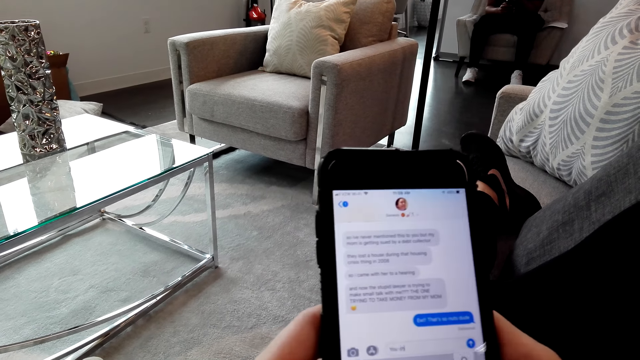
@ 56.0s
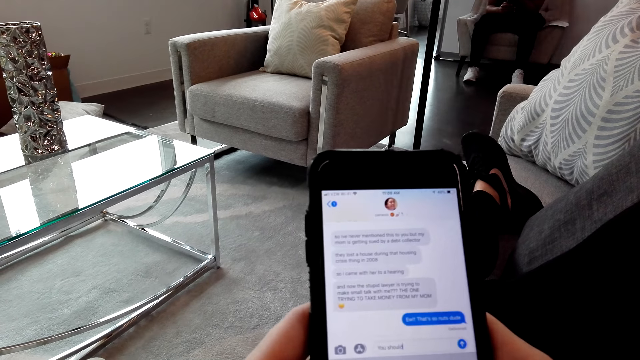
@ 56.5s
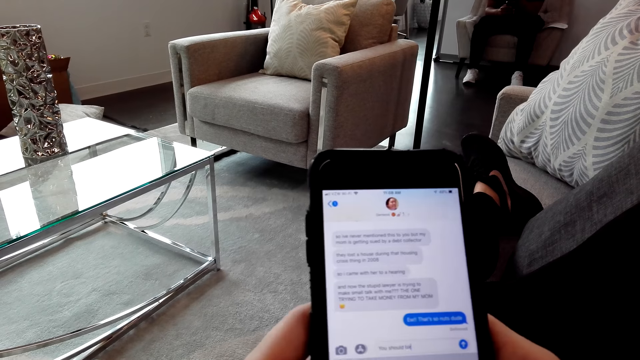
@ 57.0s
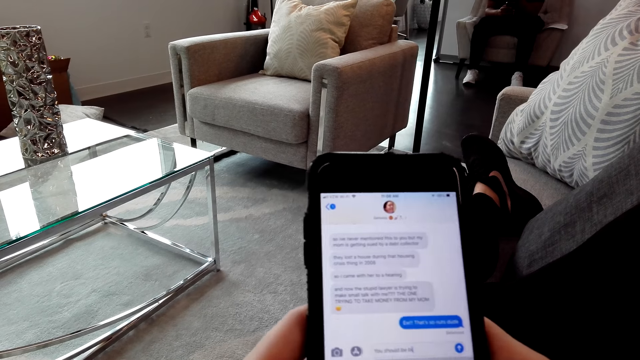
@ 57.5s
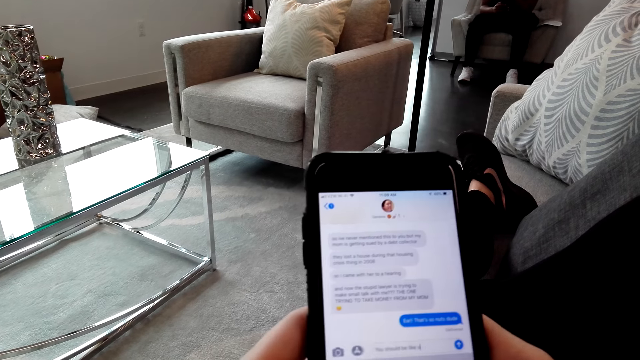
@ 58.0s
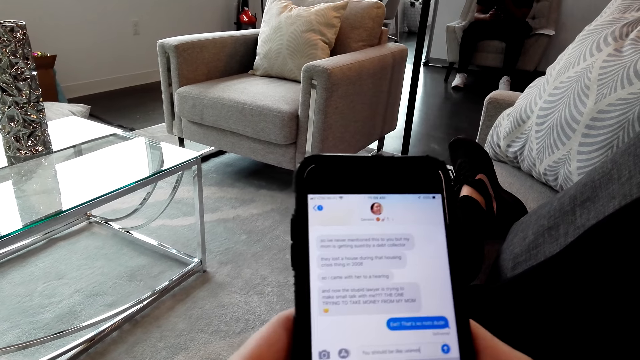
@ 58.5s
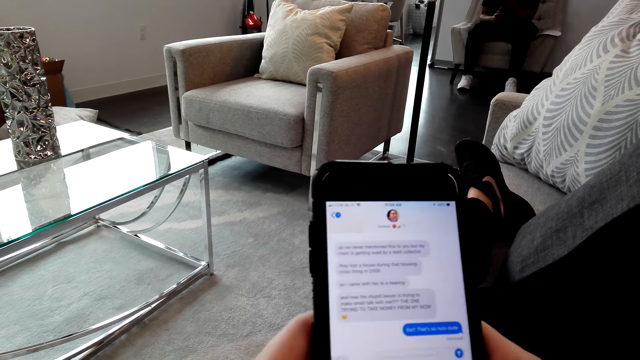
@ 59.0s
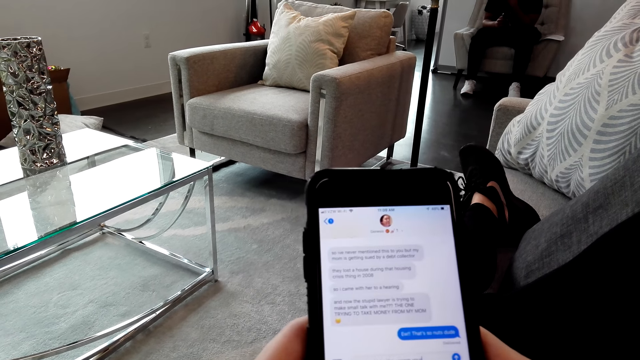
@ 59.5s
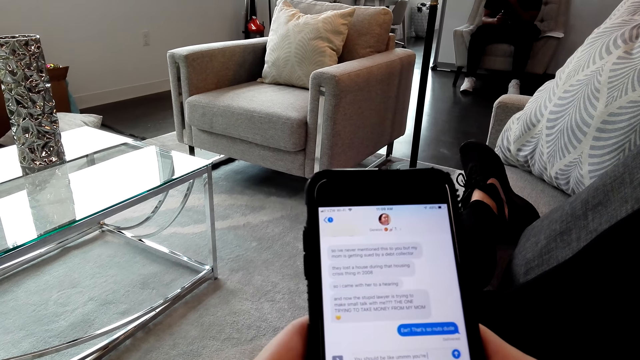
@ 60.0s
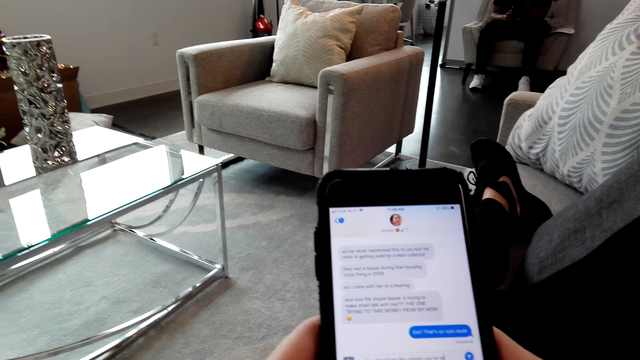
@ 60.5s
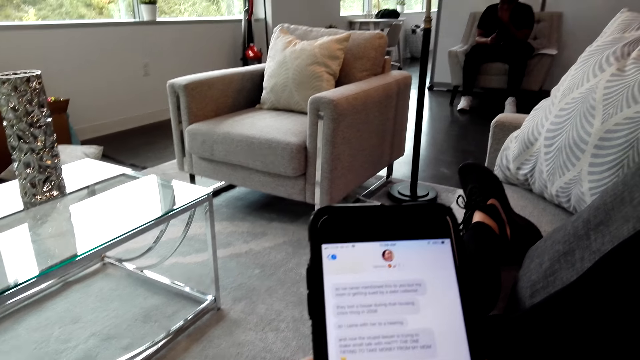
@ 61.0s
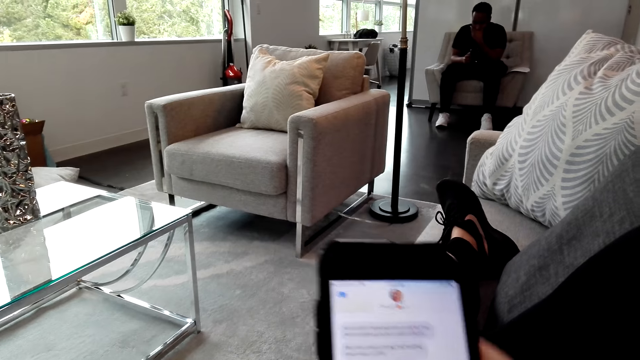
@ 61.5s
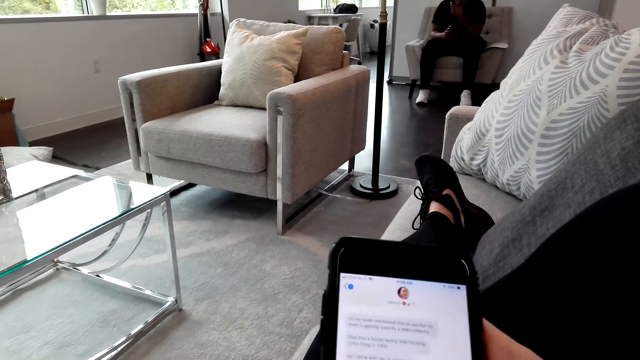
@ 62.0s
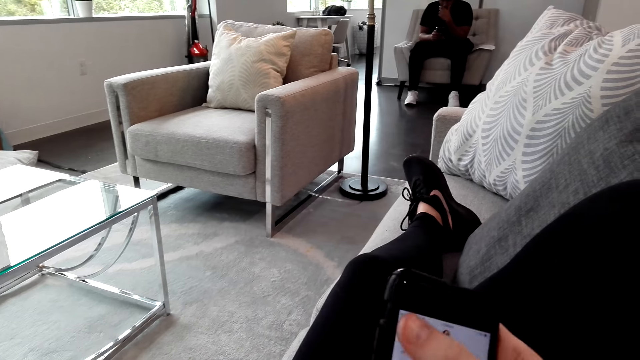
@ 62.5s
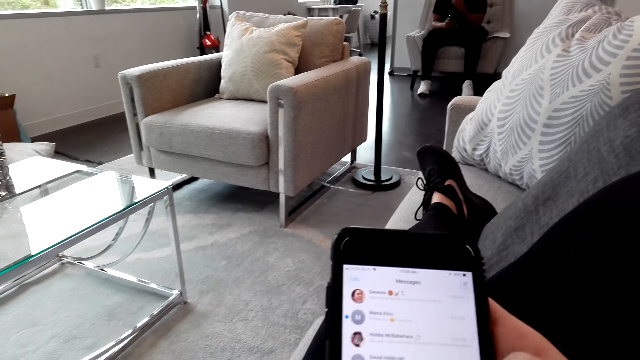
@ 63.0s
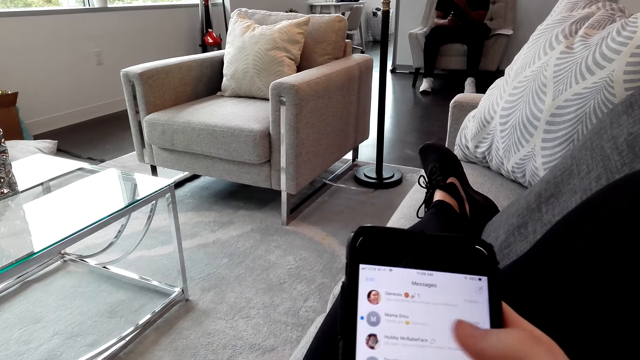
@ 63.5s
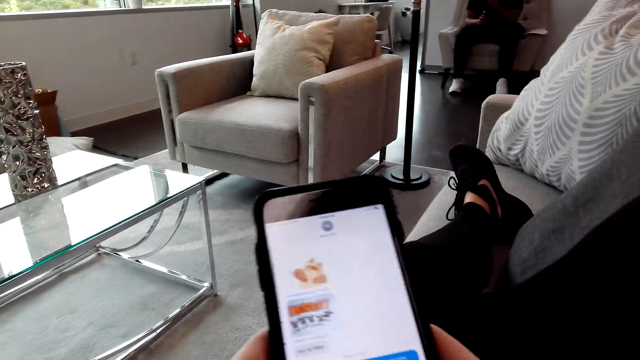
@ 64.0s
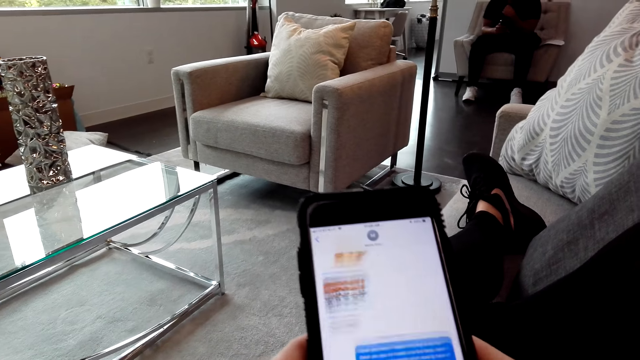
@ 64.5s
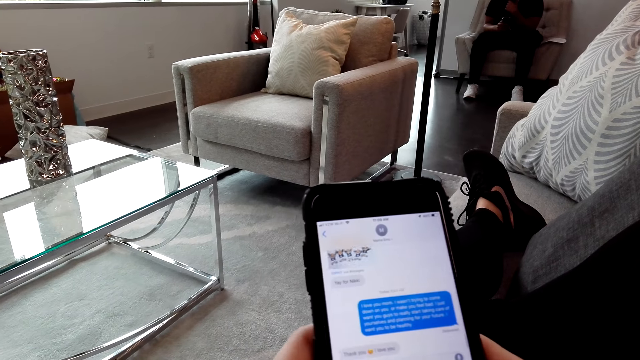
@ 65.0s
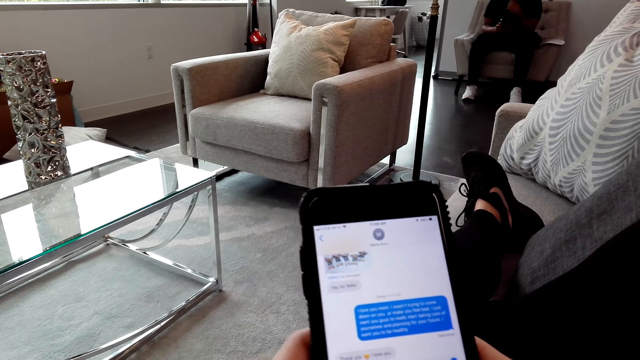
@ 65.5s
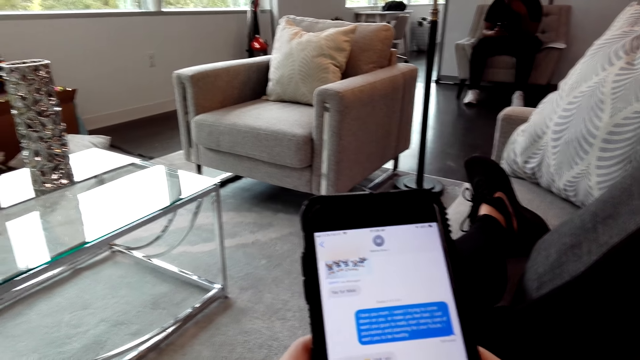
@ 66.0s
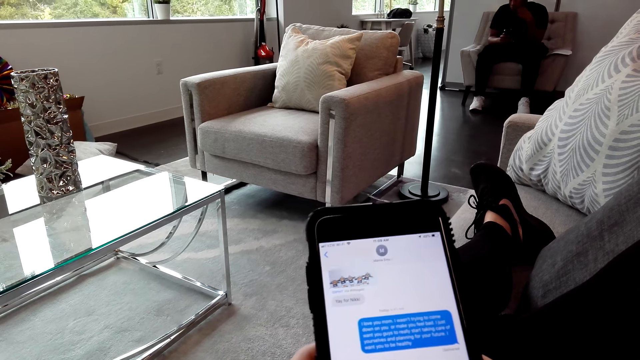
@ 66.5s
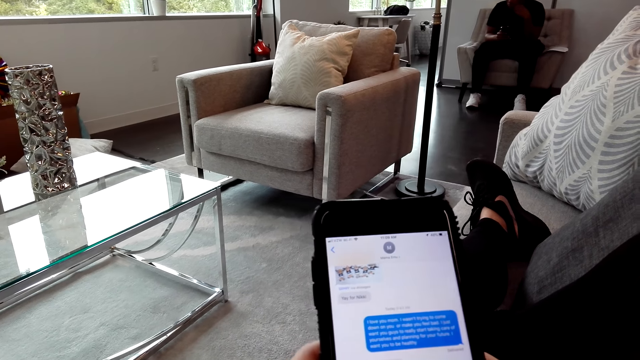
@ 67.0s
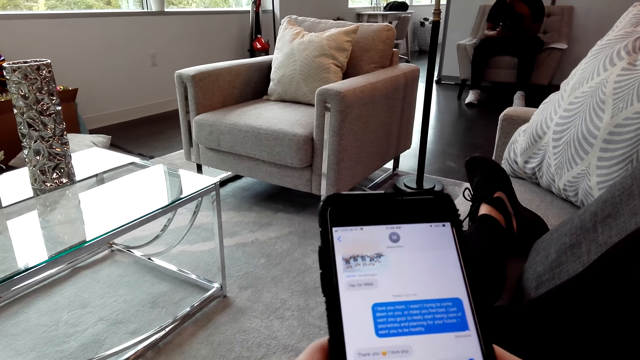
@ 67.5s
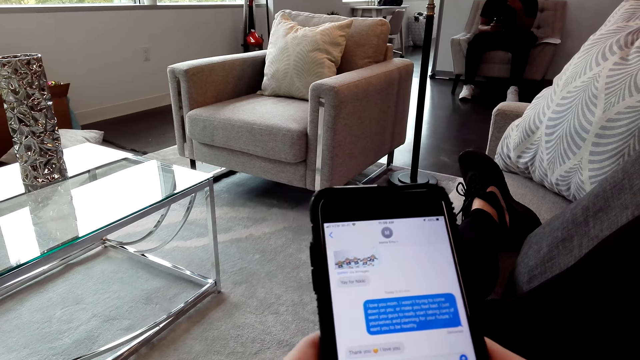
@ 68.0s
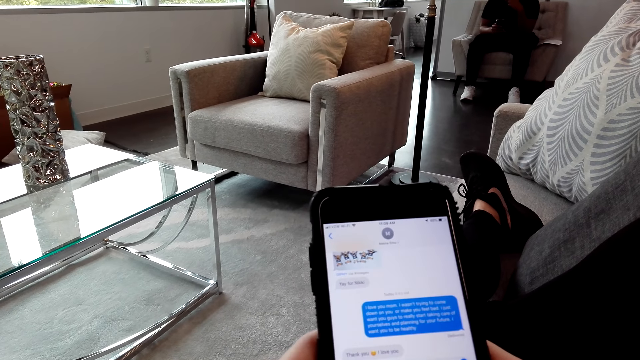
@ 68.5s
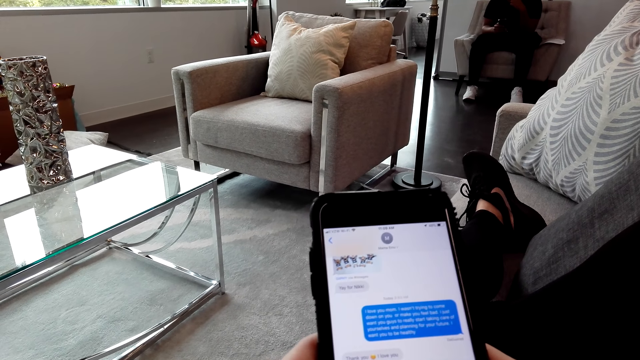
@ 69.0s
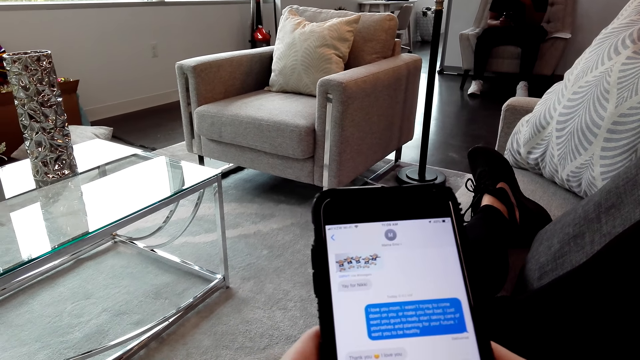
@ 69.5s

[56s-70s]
A man looks at the phone in his hand. The camera wearer operates the phone. They type on the phone.

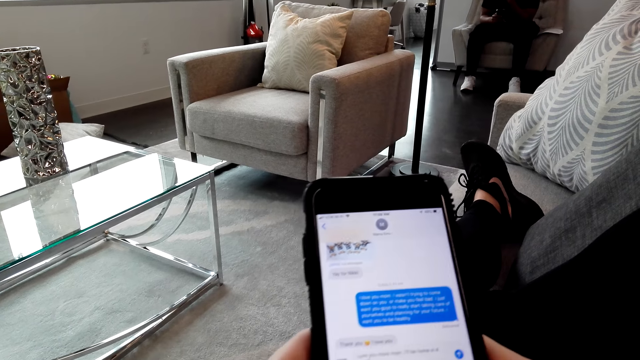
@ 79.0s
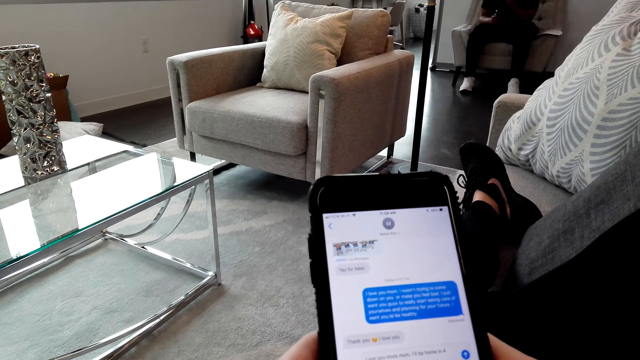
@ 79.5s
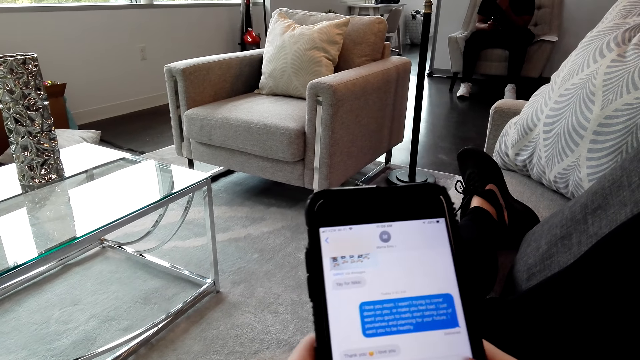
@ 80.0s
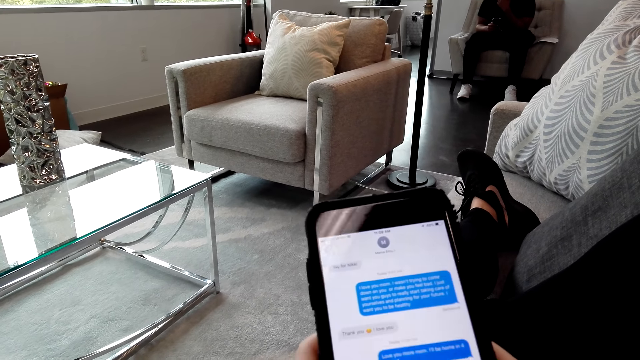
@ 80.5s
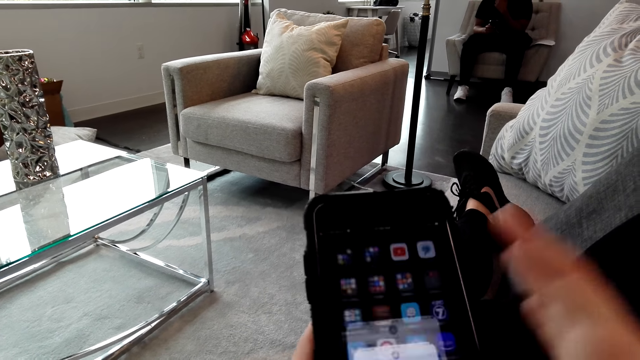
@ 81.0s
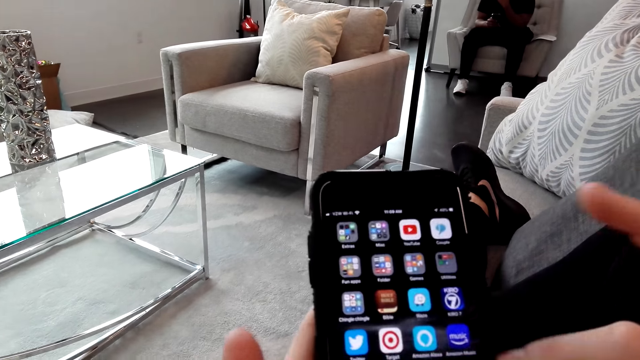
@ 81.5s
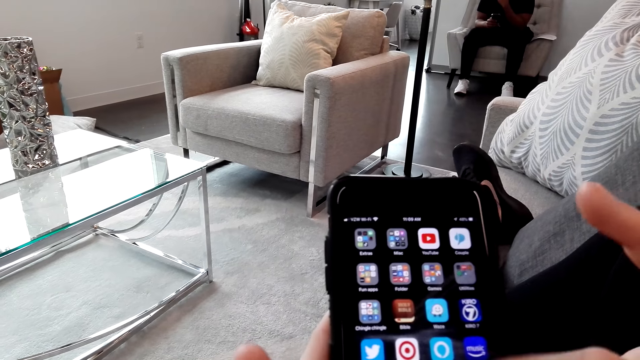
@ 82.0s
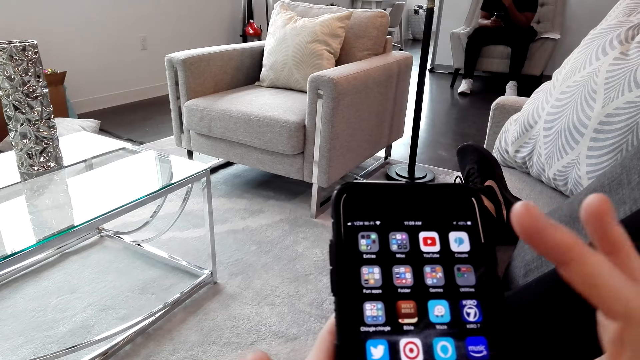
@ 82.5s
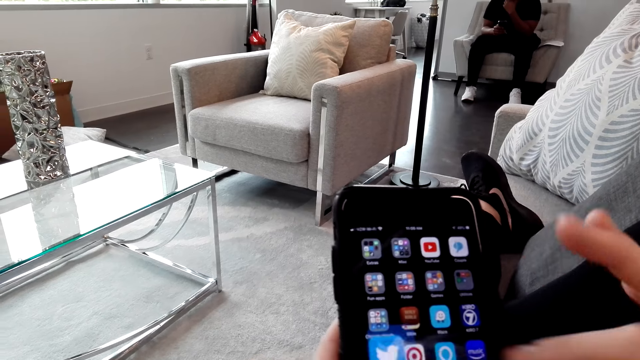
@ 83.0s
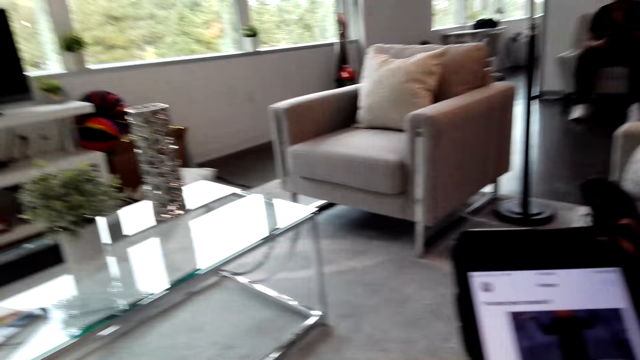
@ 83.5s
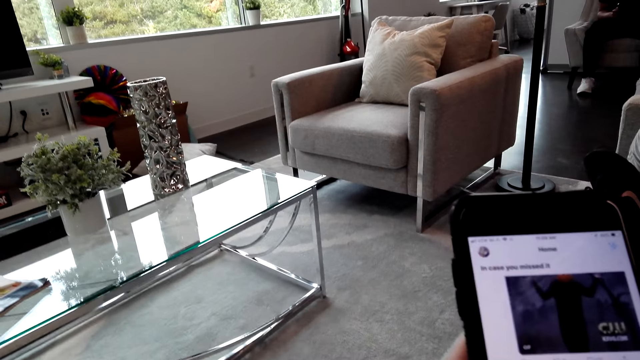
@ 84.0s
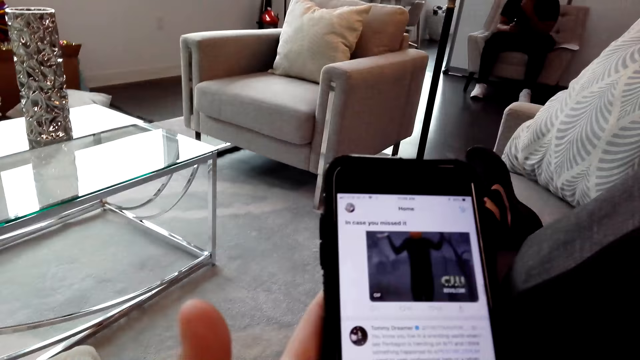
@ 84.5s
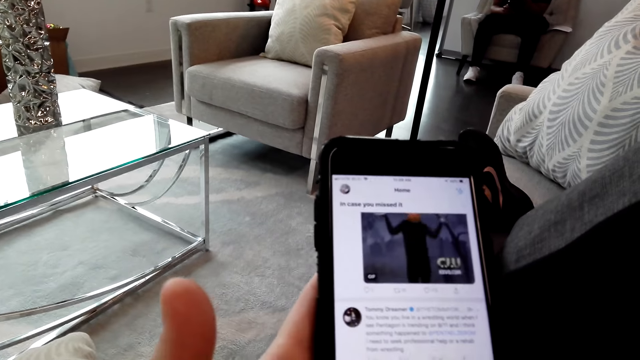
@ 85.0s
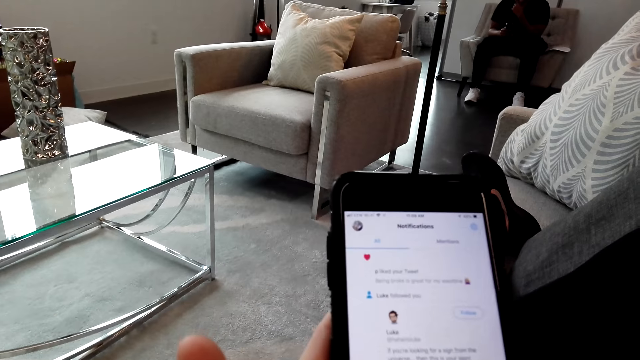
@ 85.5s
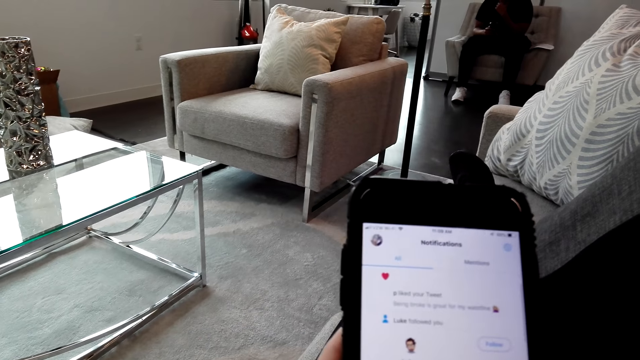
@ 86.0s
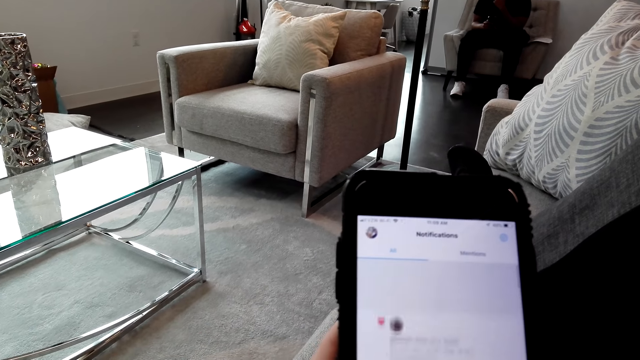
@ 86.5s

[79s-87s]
The camera wearer operates the phone.
